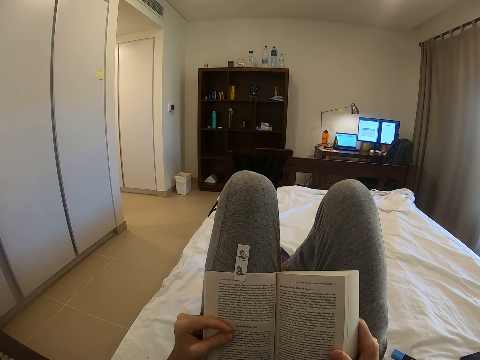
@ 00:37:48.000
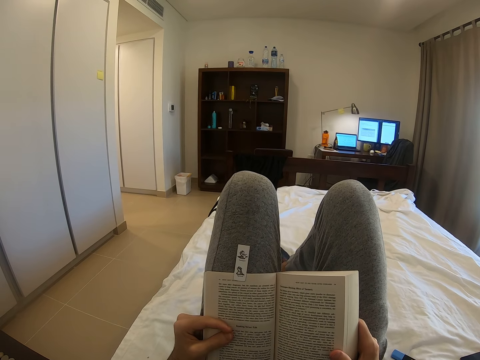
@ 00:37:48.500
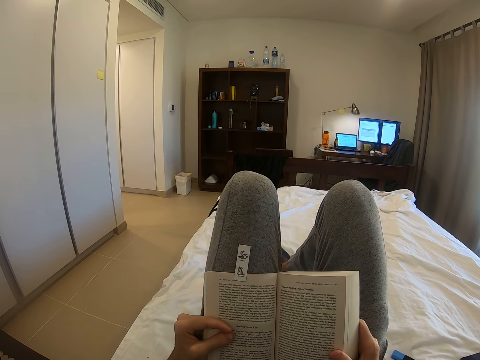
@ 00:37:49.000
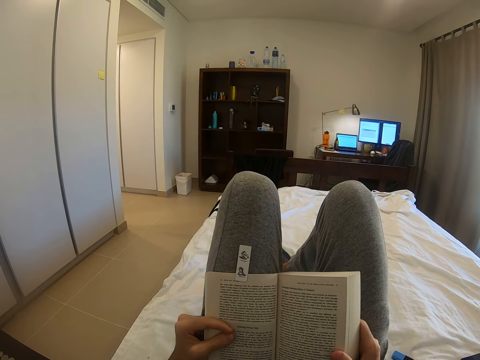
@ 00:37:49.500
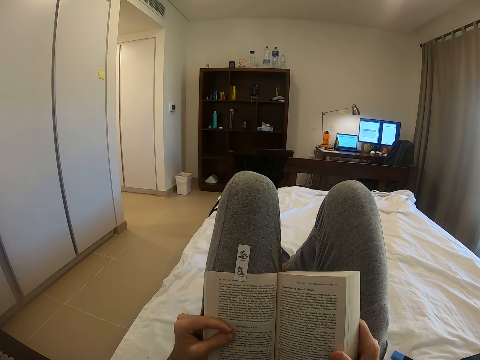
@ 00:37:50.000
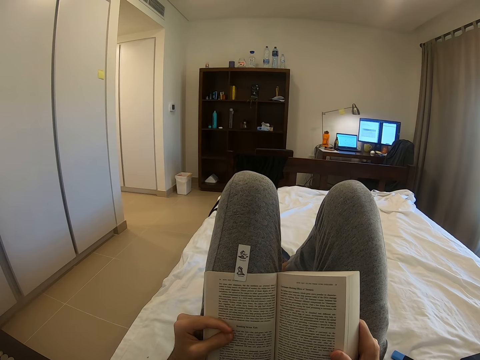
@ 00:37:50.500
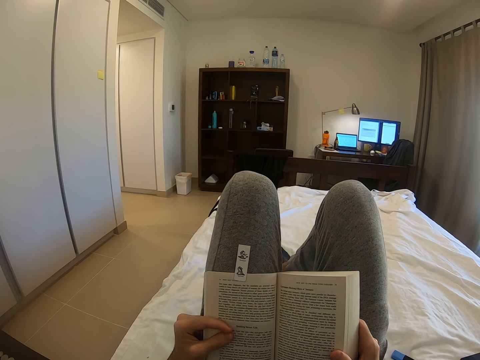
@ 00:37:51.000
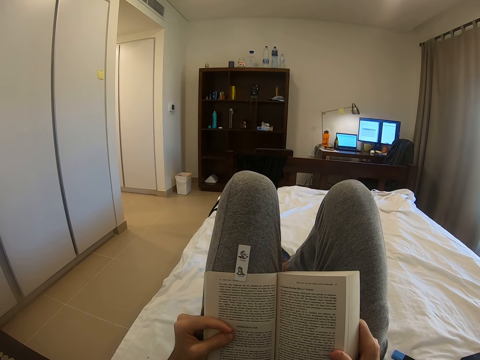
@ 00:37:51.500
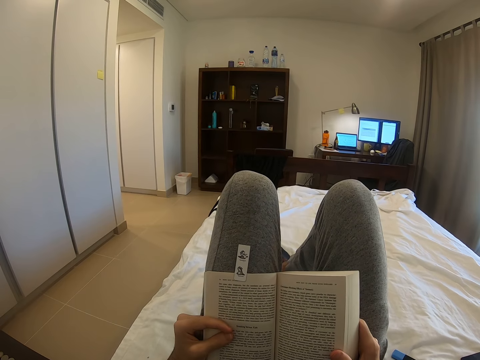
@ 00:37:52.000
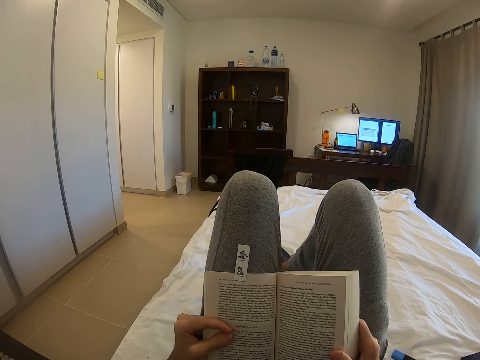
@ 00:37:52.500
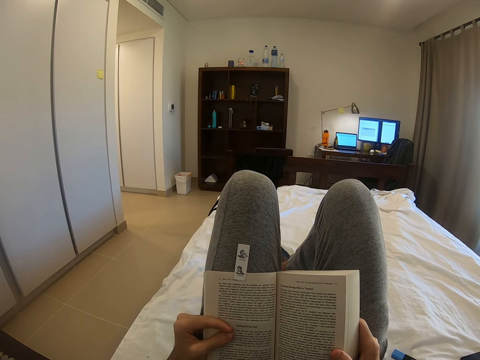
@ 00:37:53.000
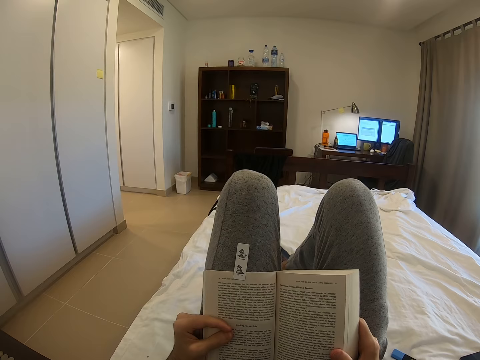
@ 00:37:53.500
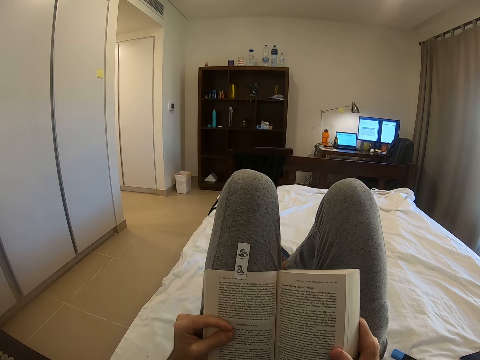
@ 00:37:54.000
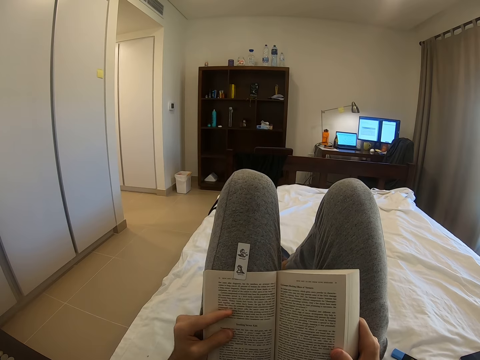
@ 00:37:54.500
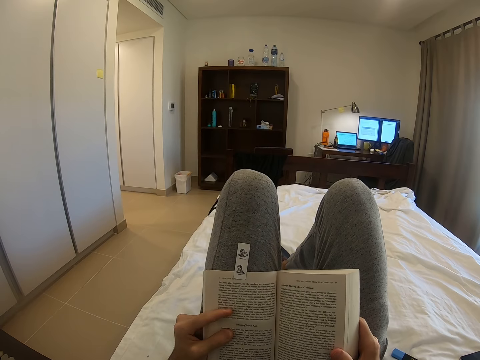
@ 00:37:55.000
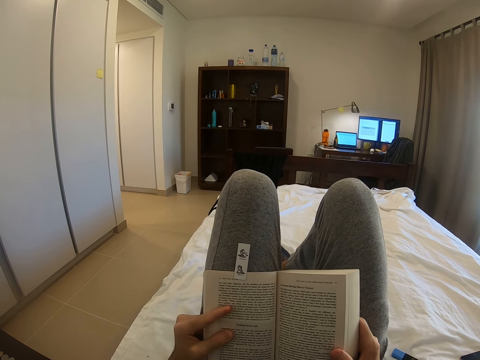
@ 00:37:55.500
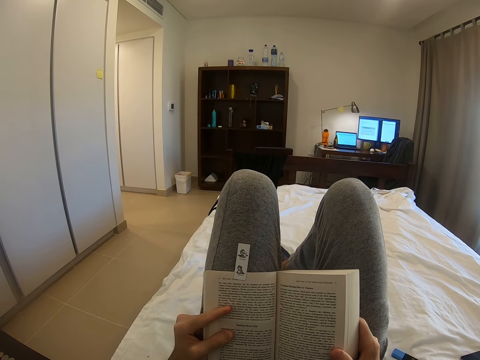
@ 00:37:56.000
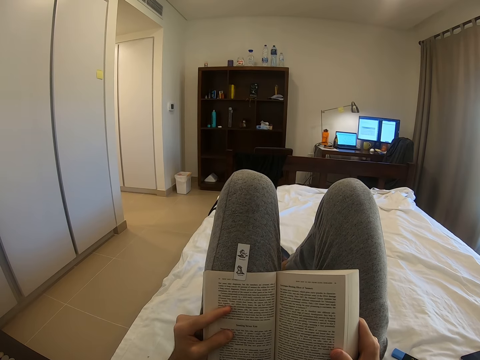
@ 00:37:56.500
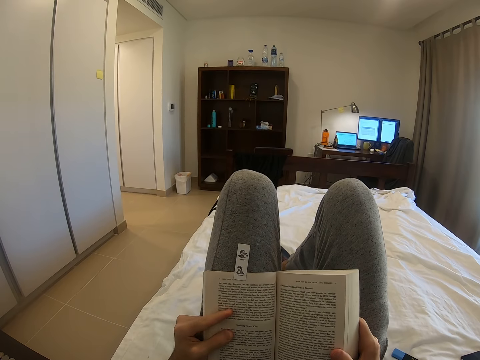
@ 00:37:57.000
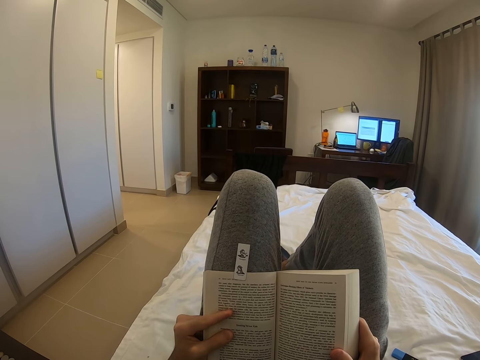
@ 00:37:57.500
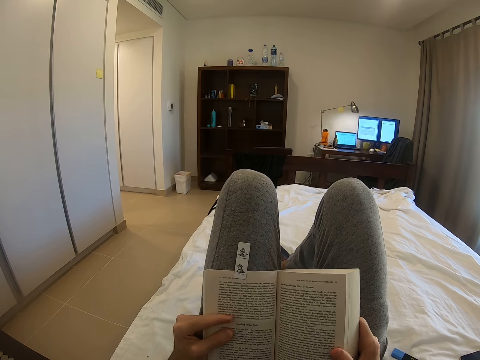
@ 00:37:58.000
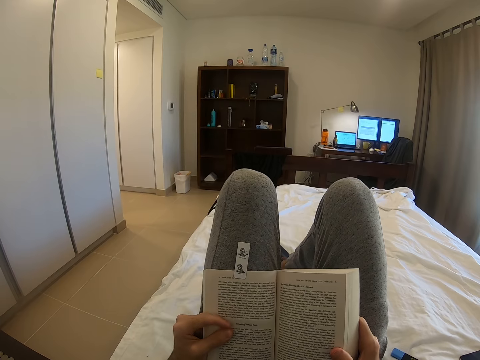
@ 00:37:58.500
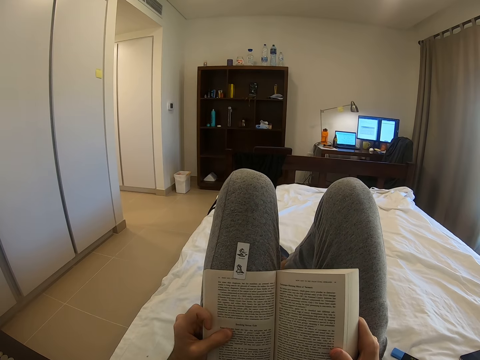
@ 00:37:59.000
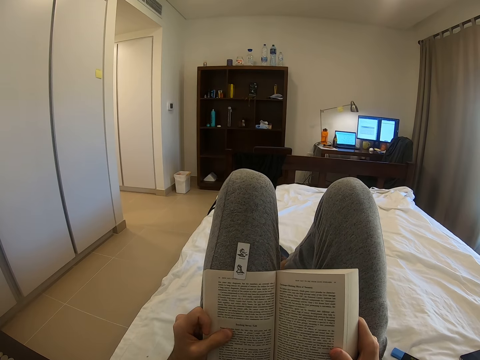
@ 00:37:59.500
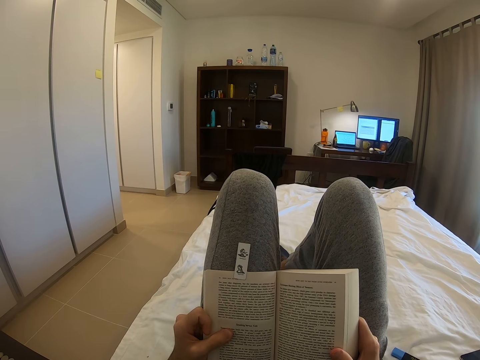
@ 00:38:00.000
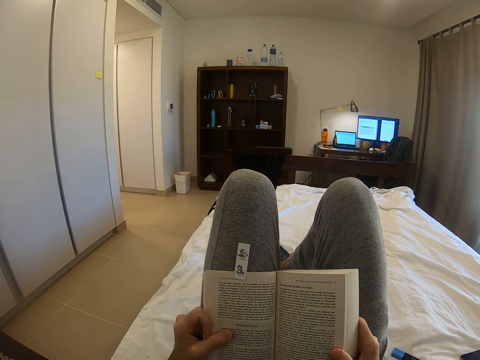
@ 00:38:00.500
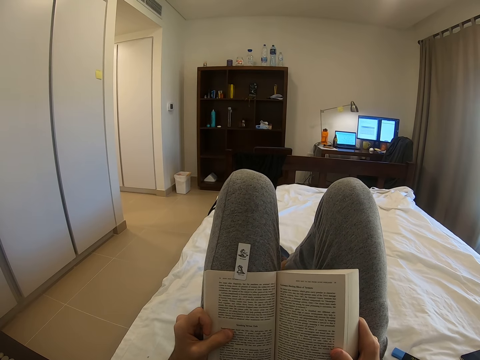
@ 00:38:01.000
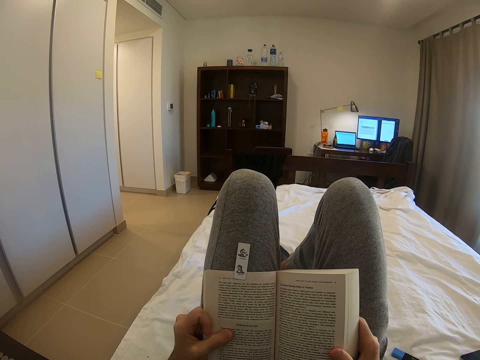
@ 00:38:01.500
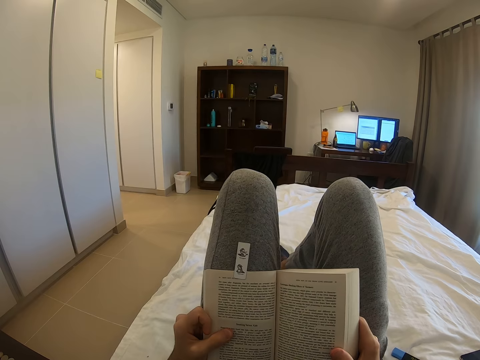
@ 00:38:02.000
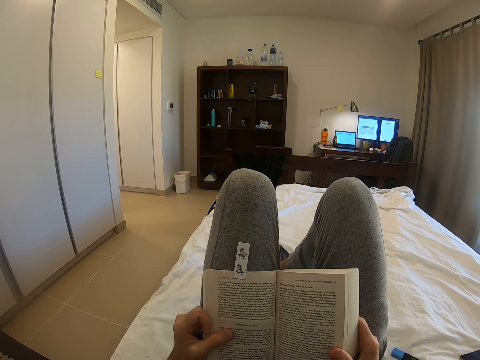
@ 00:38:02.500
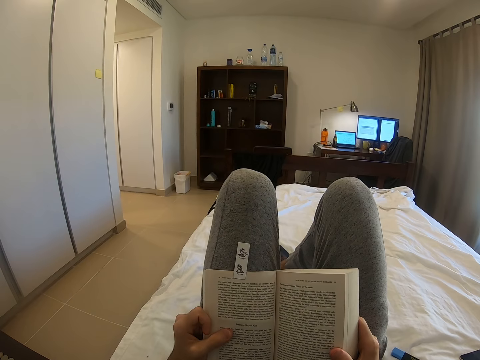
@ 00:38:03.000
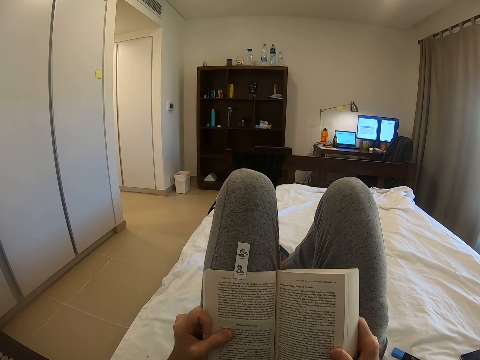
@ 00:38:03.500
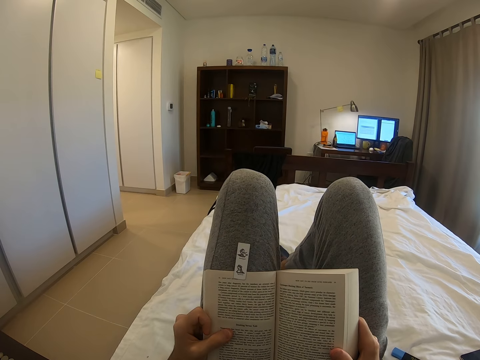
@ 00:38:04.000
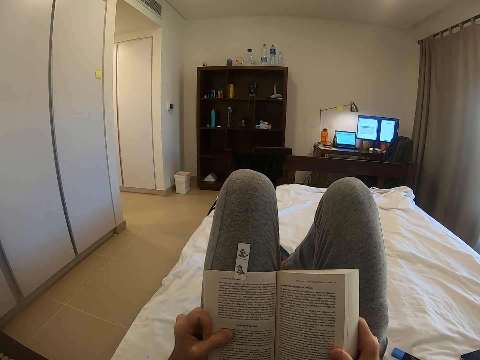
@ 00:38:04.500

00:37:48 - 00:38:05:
The camera wearer holds the book with both hands. They point with the left hand finger.

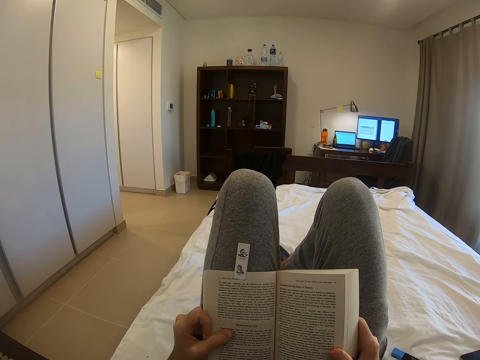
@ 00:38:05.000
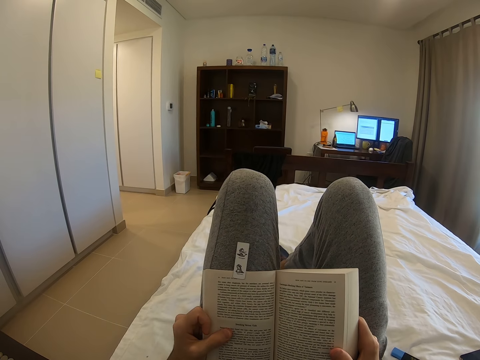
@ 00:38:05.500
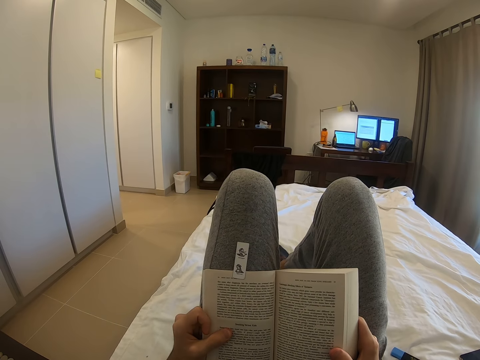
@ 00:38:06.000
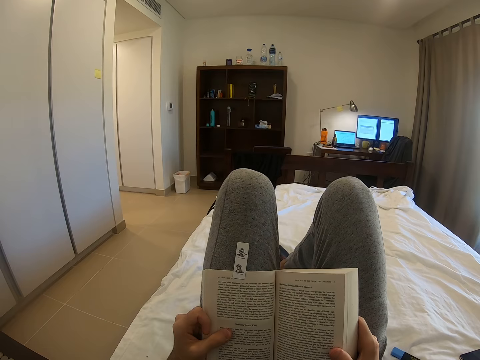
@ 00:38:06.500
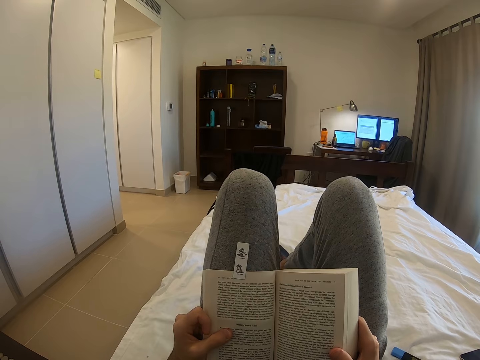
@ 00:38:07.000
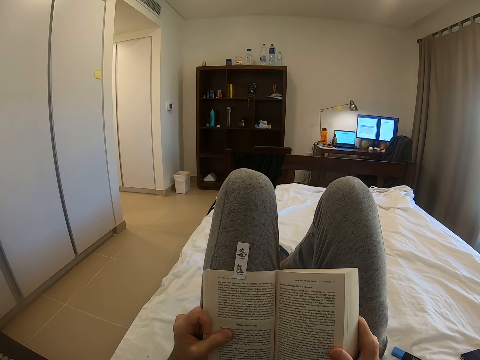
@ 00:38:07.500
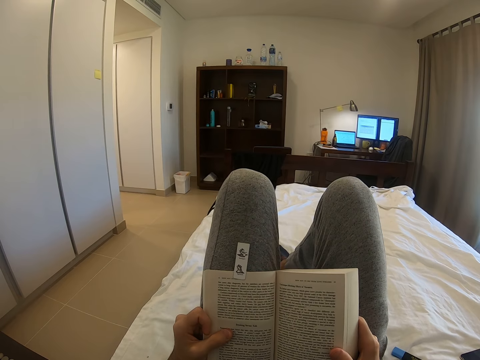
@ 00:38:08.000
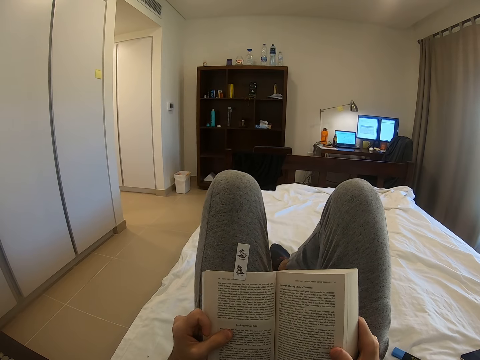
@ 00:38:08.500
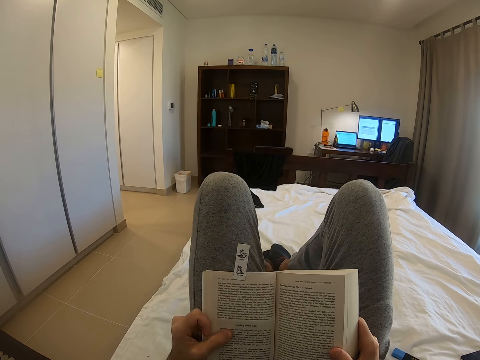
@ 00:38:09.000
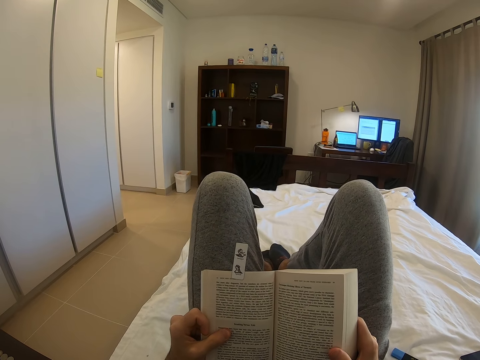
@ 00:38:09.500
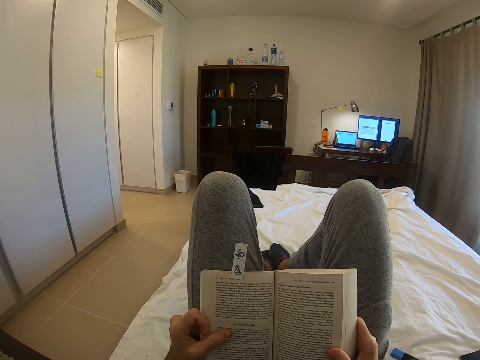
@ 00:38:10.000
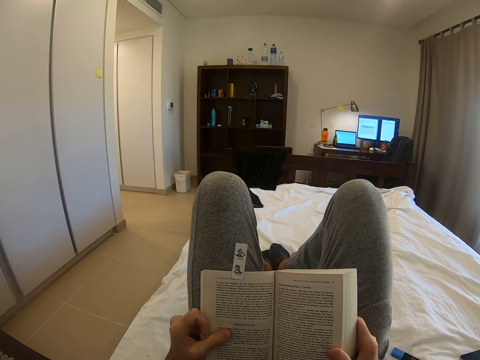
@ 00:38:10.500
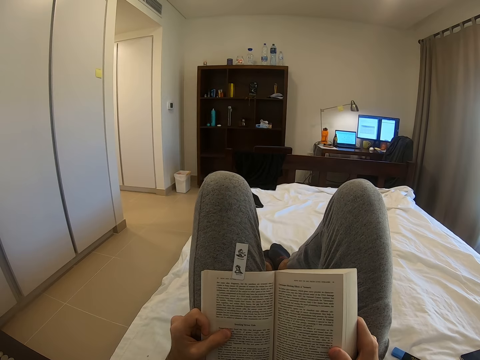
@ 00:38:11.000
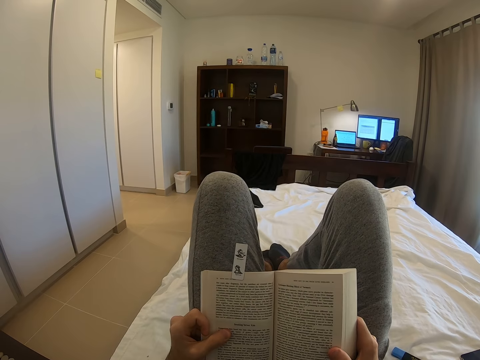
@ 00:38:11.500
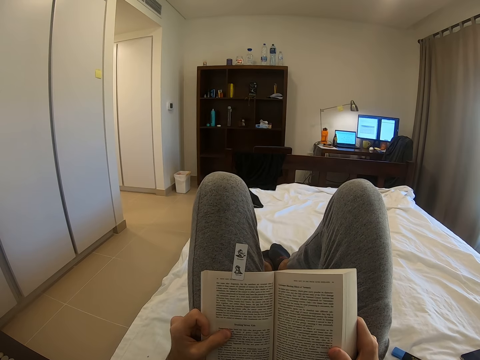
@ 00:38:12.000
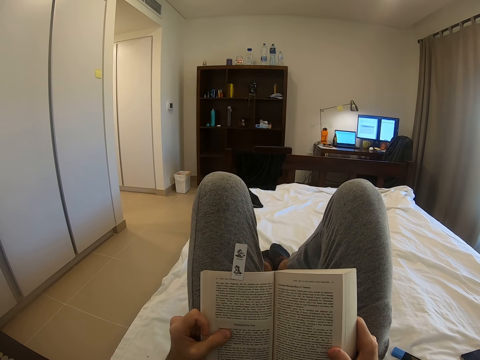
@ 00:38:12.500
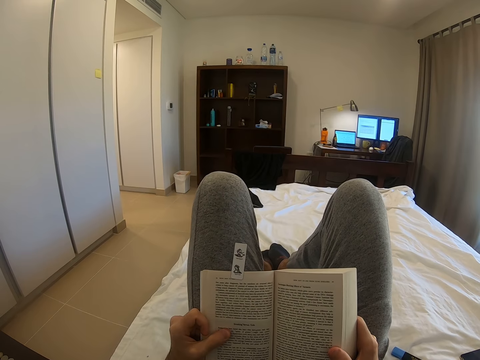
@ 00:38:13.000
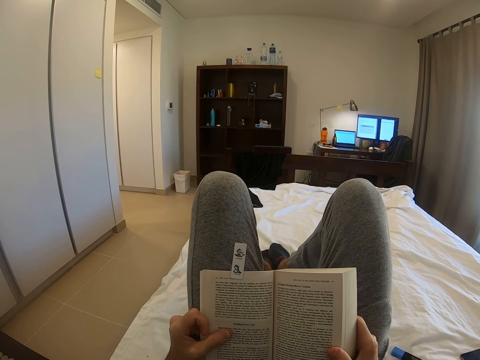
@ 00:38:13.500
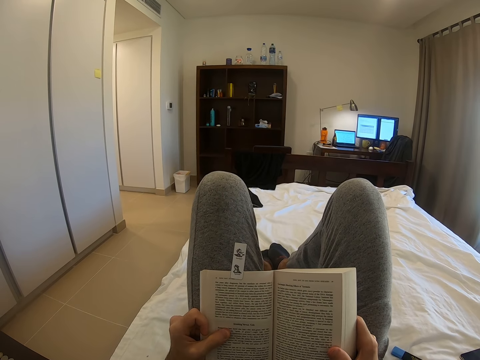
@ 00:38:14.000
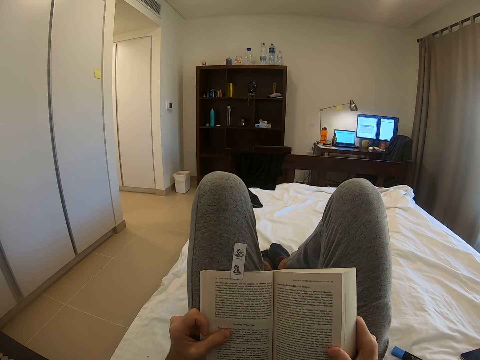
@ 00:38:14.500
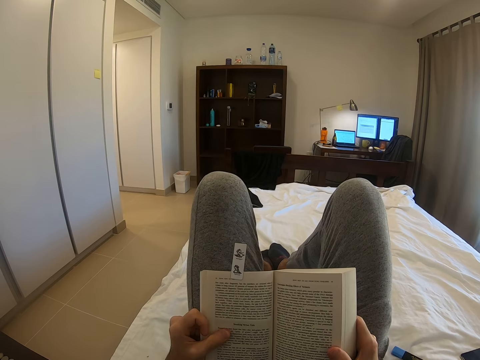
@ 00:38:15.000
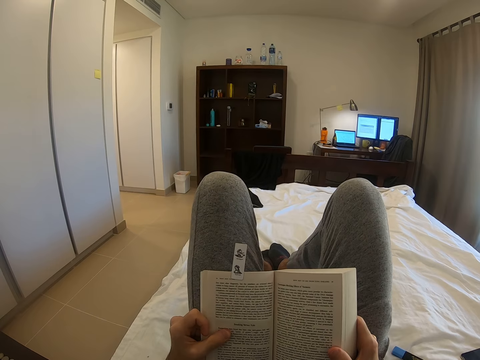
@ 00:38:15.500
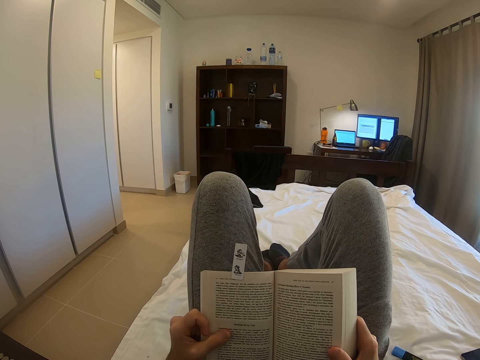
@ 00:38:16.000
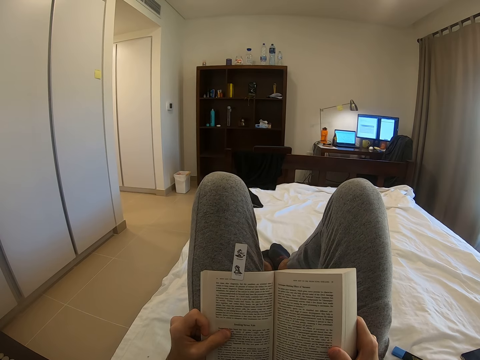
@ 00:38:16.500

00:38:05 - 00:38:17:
The camera wearer adjusts the legs. They hold the book with both hands.
